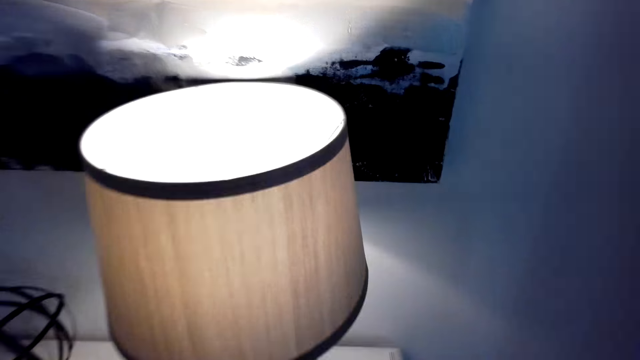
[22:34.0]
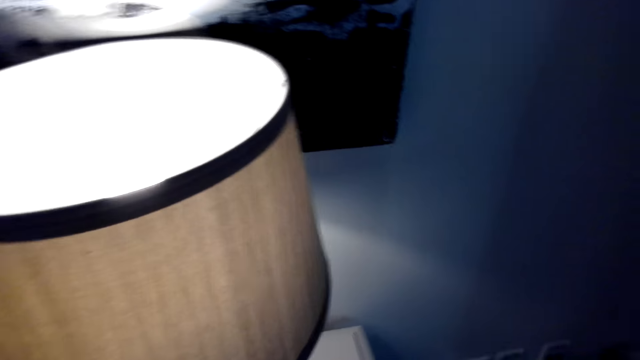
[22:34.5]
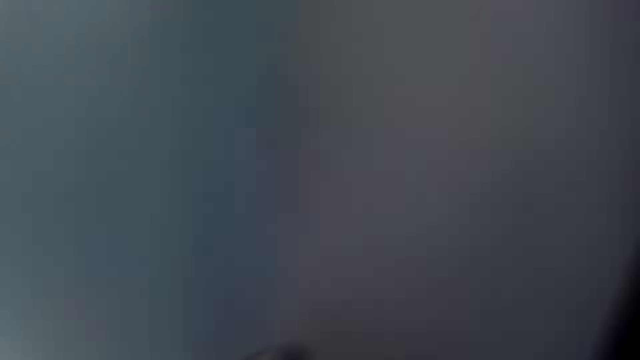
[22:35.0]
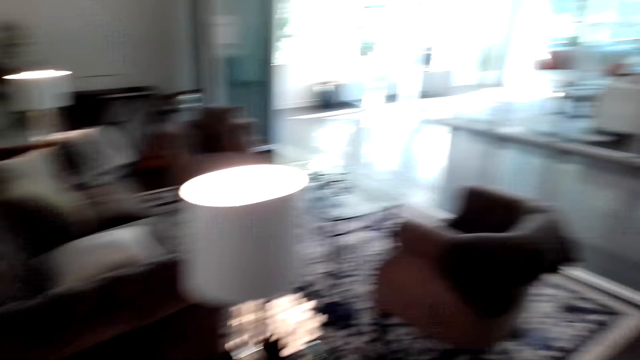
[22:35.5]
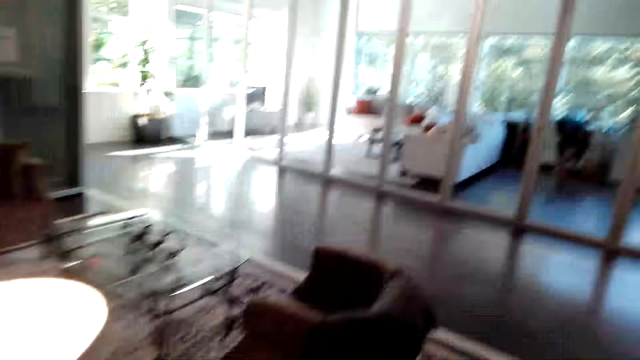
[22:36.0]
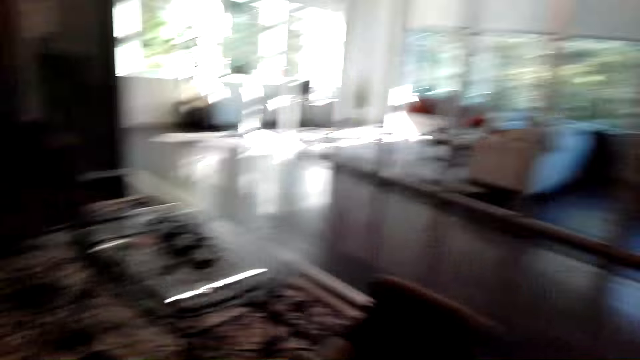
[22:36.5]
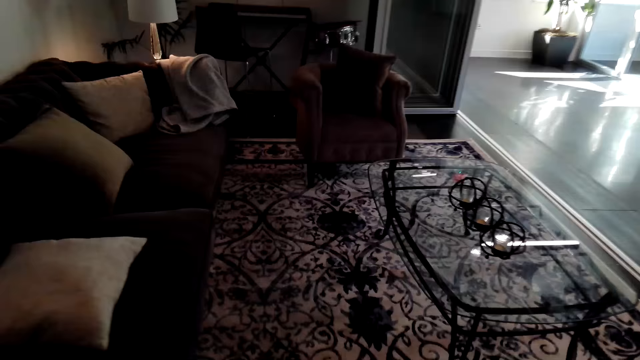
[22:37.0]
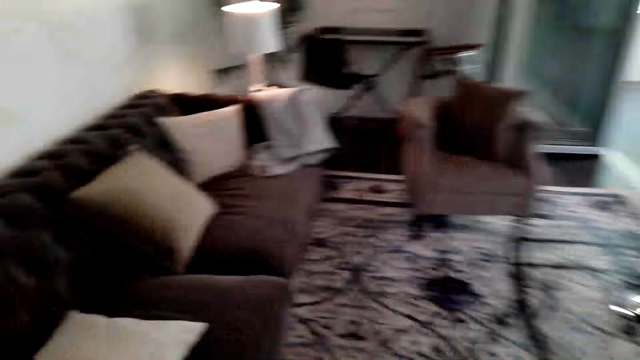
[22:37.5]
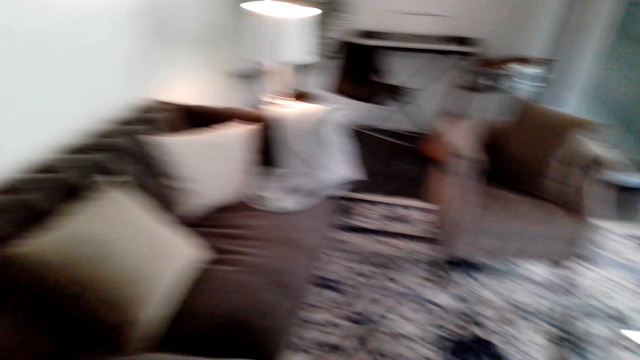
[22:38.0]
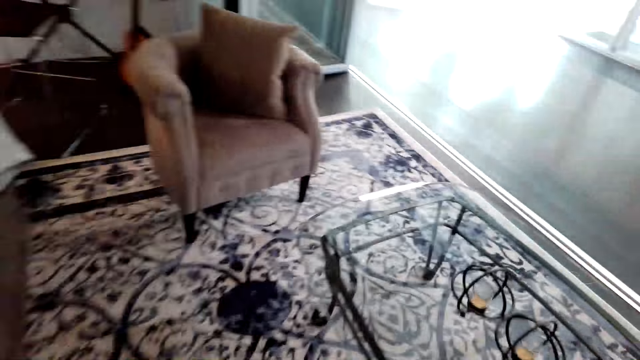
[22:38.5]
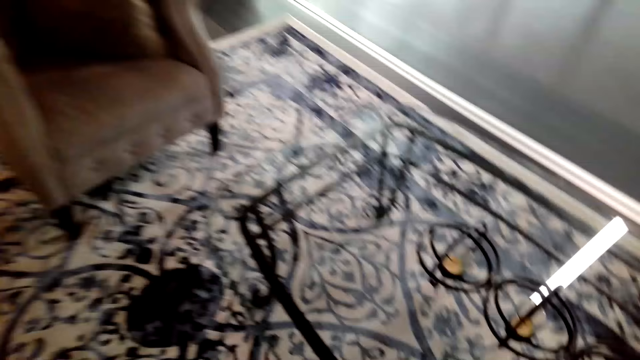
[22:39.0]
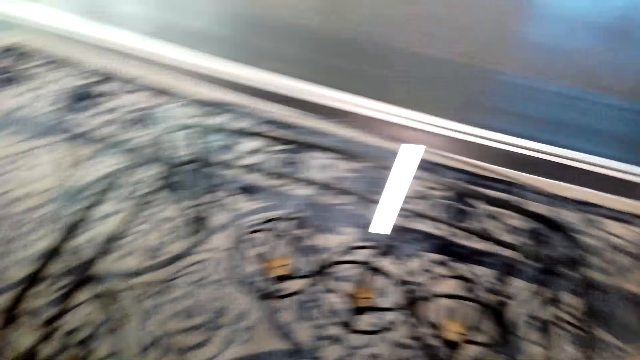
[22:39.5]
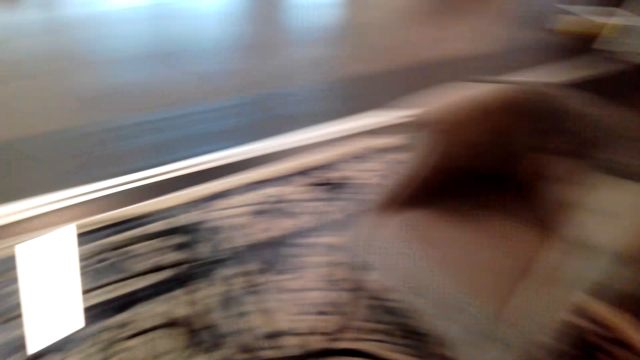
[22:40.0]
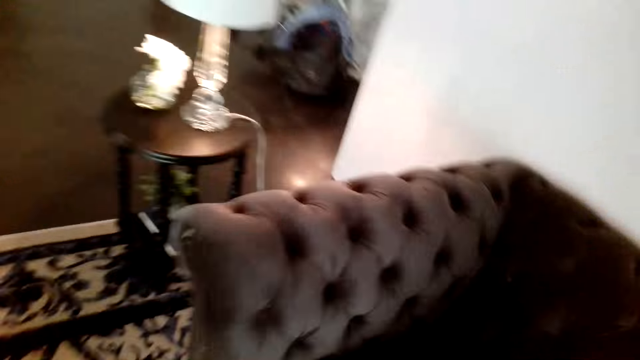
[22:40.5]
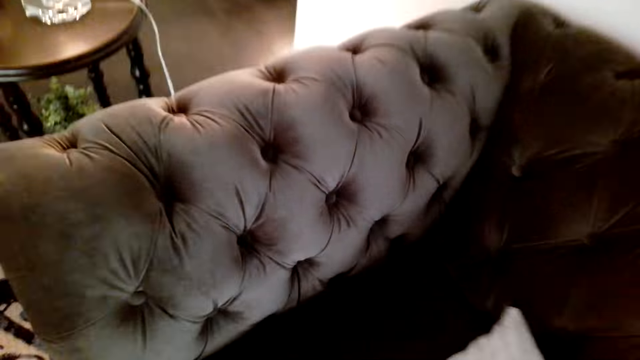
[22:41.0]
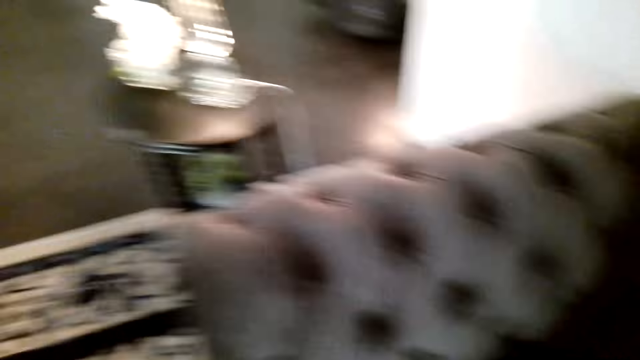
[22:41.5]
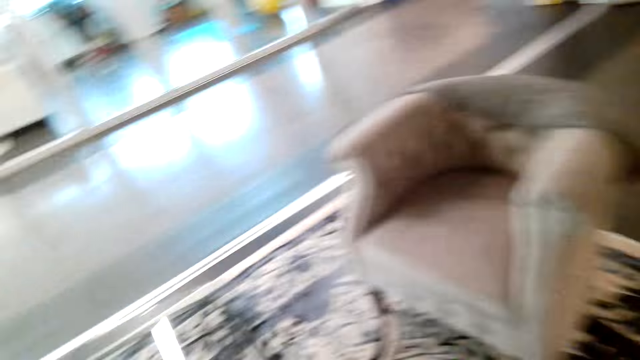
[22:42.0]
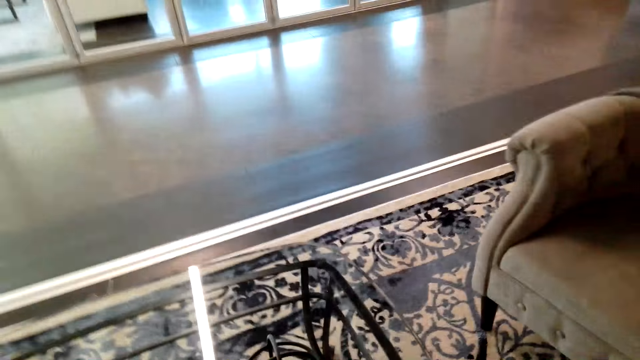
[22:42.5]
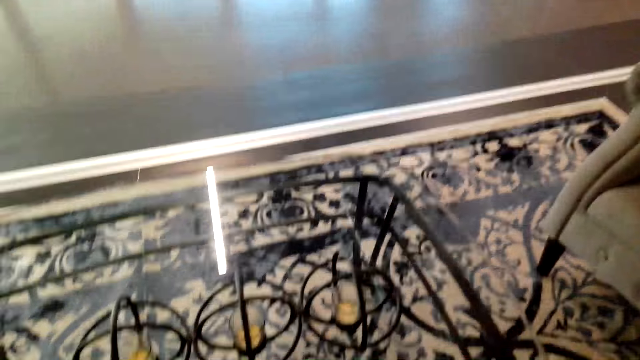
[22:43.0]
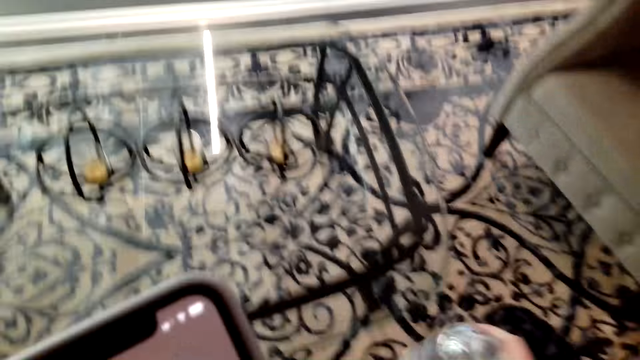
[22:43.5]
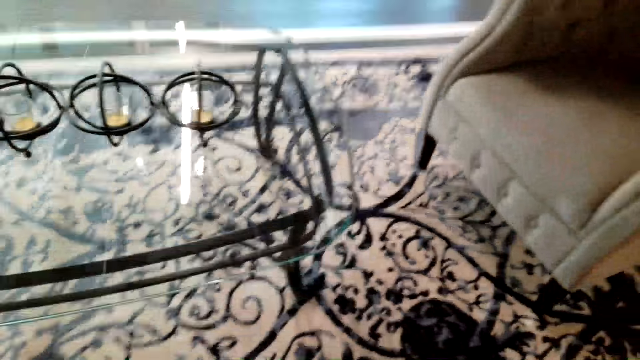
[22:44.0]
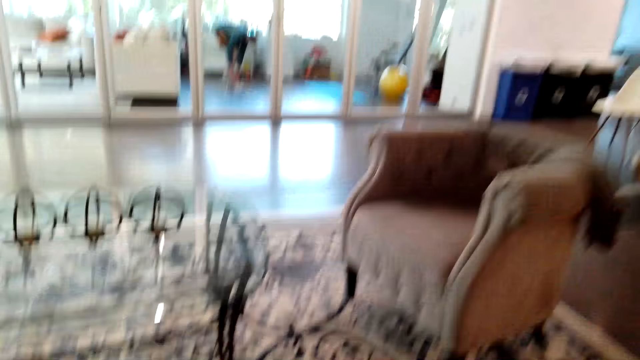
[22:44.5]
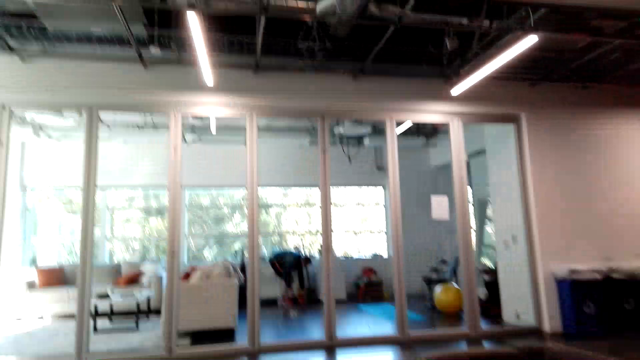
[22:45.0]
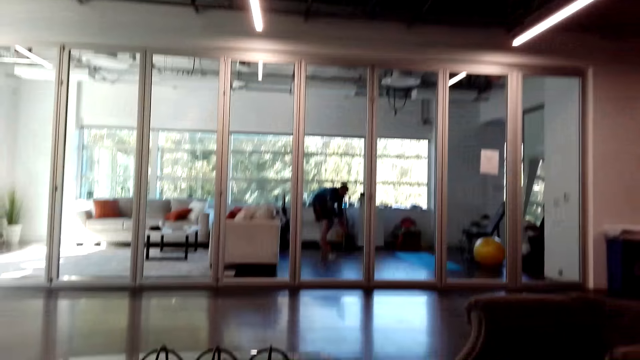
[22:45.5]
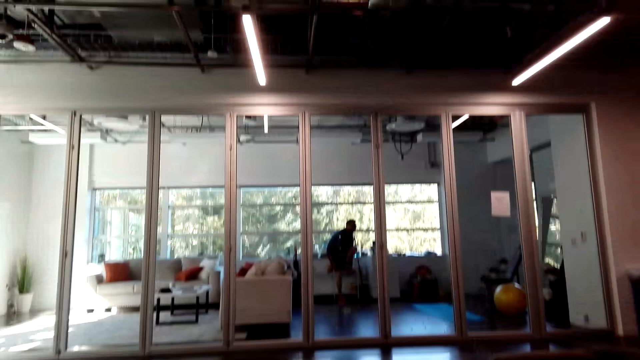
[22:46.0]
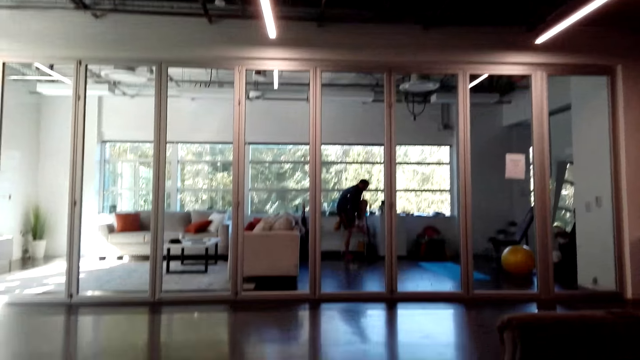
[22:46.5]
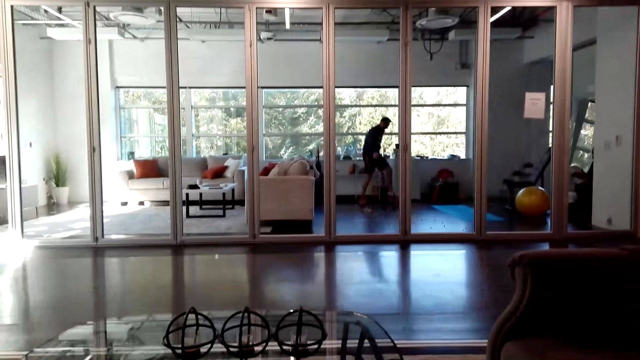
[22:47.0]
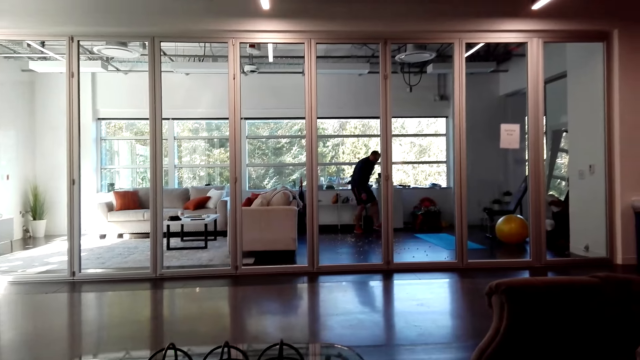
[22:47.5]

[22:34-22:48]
The camera wearer looks at items on the desk. They walk around. They speak on the phone. They look around. They pick up a paper. They sit down. They speak on the phone.

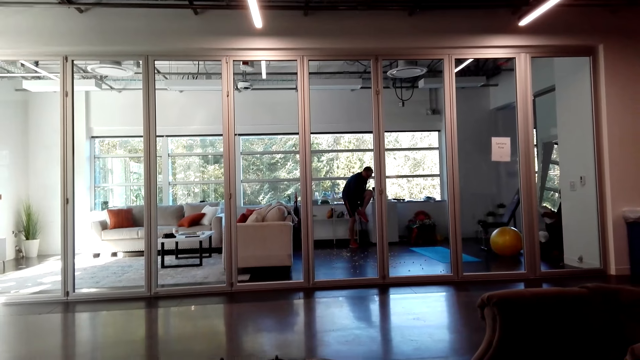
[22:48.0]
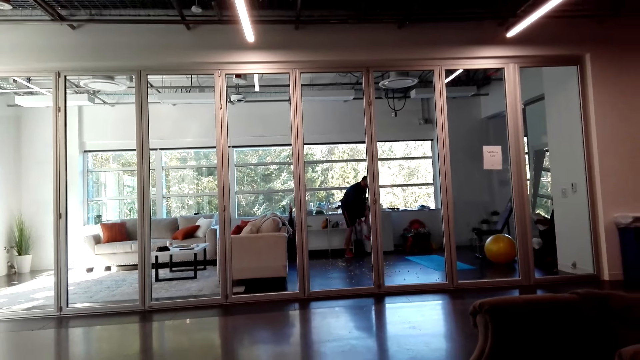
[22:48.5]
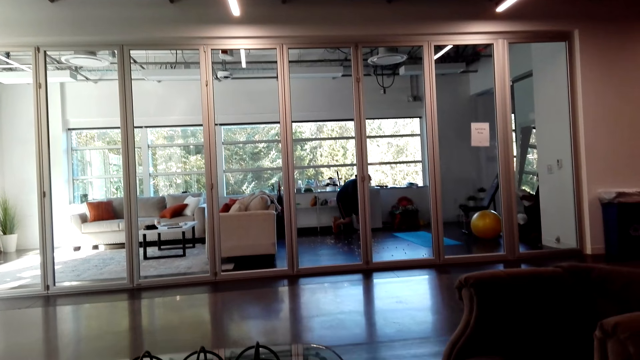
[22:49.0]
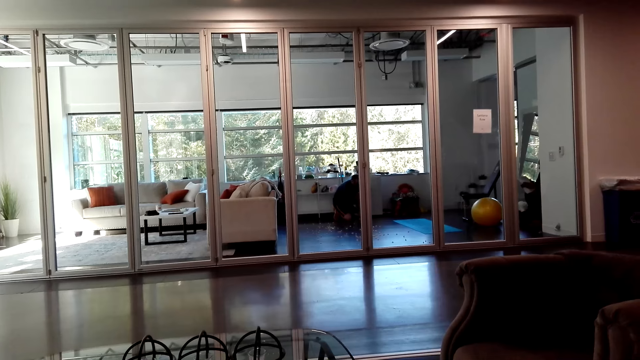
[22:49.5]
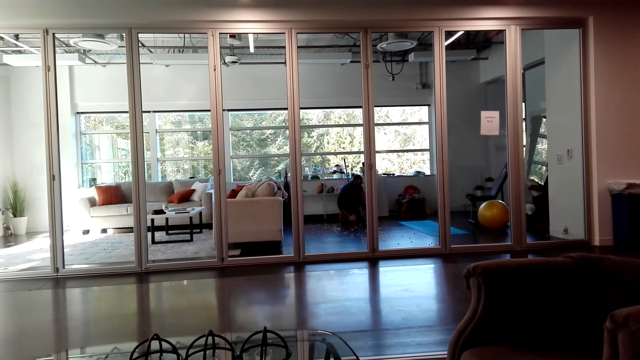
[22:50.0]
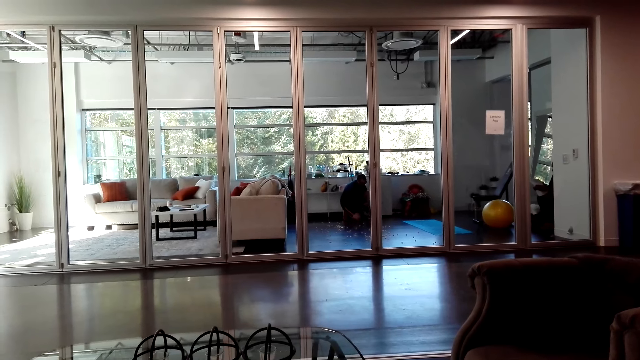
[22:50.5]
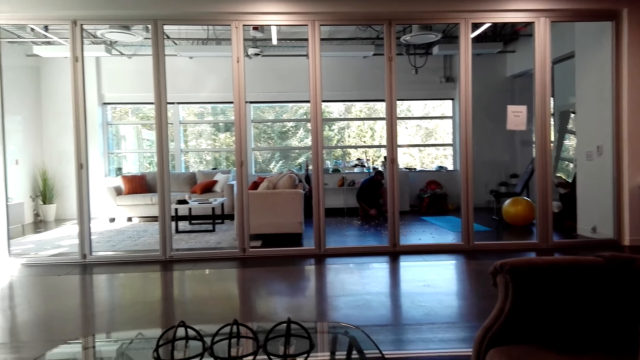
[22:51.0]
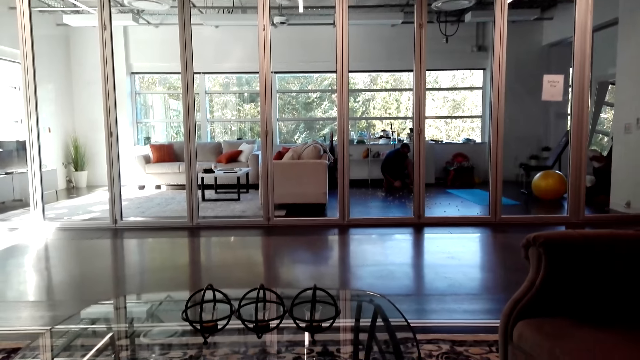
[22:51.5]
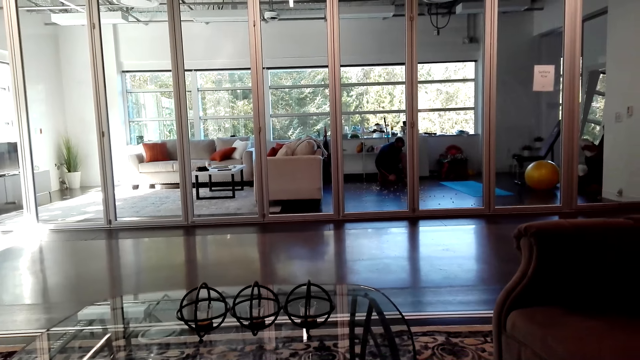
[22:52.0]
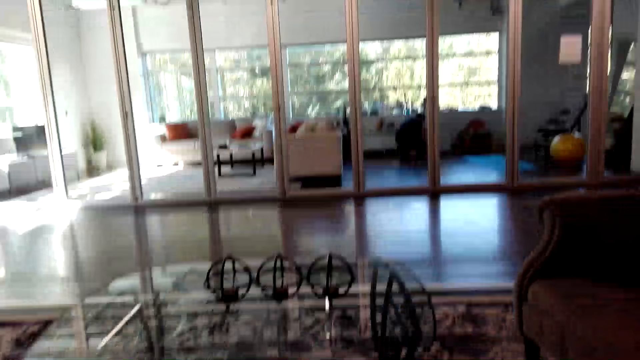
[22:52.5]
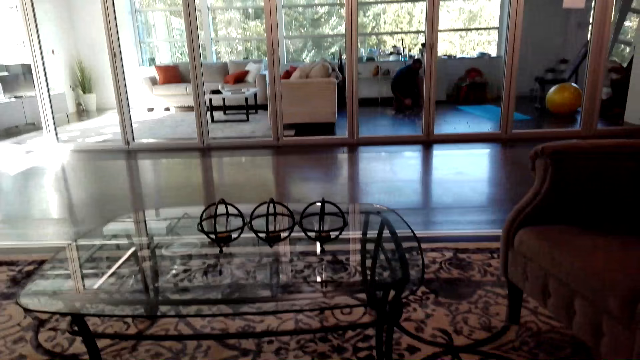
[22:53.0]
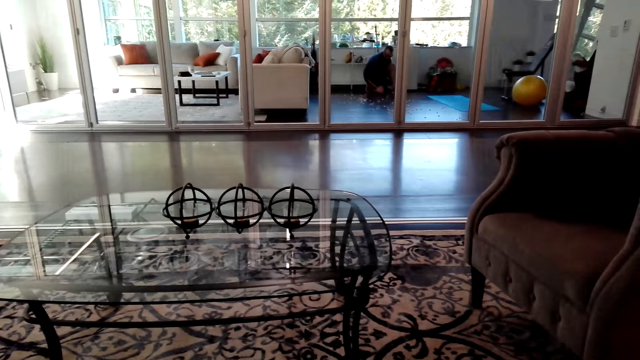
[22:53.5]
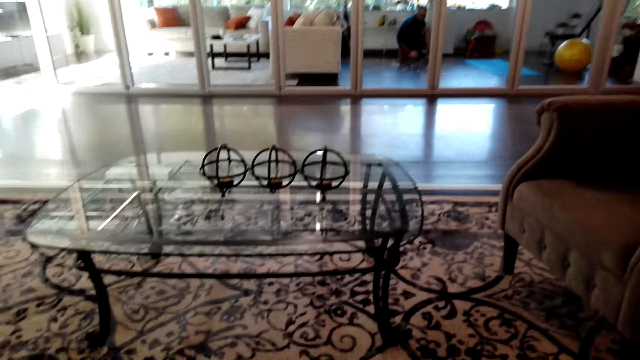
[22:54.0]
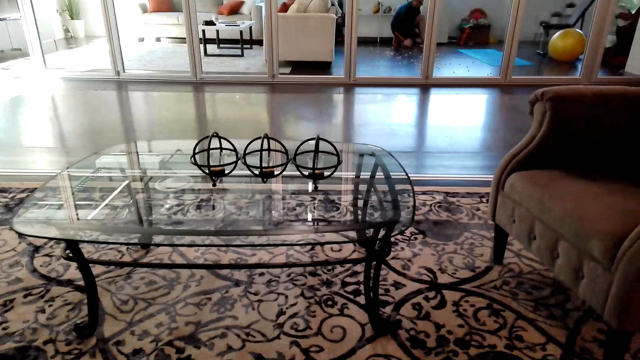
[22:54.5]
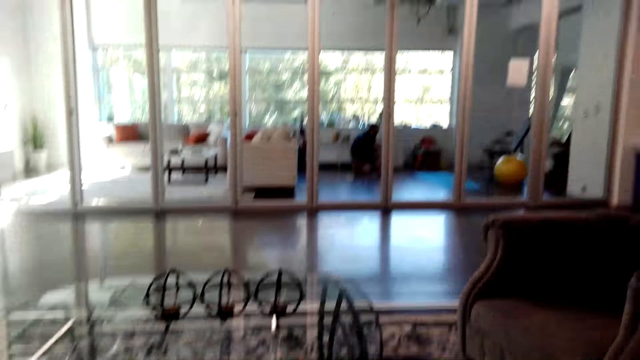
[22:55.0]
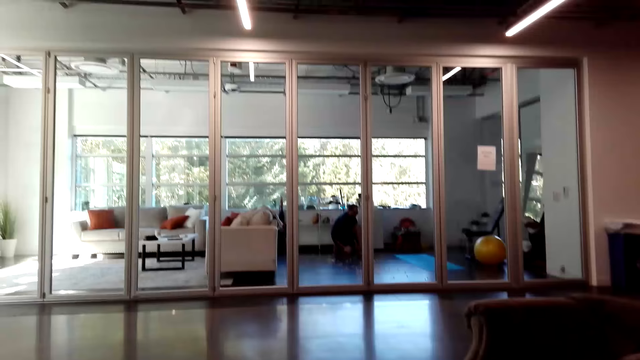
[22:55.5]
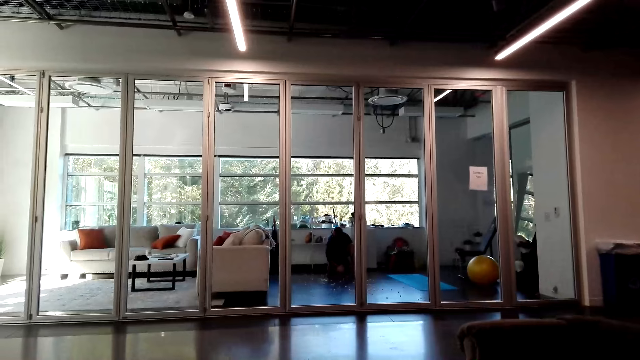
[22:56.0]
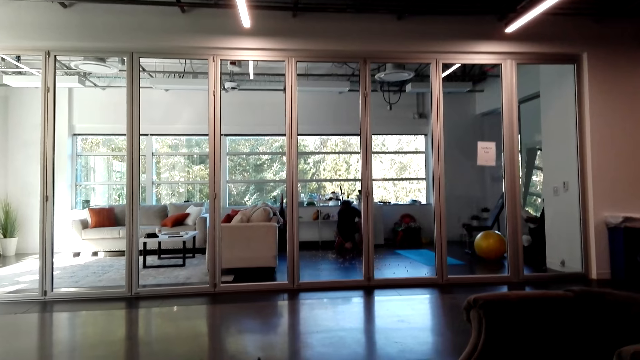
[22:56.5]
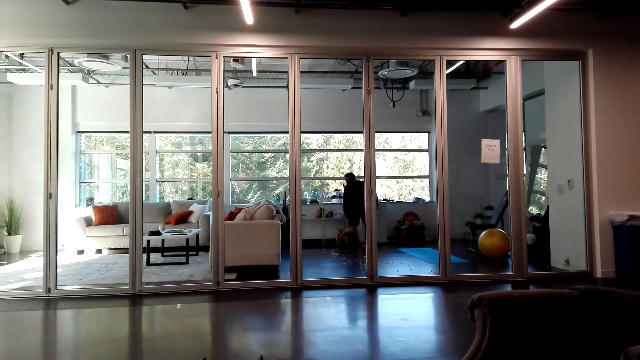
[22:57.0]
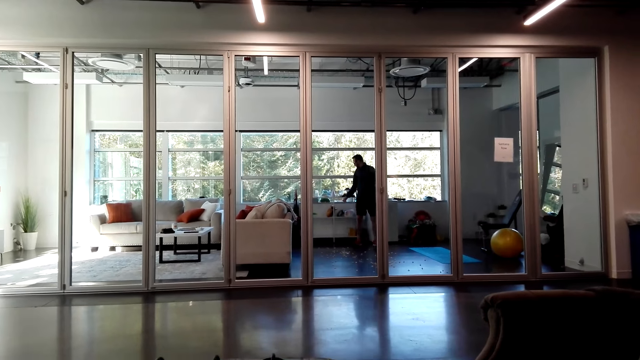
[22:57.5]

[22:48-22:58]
The camera wearer walks about in the room.
